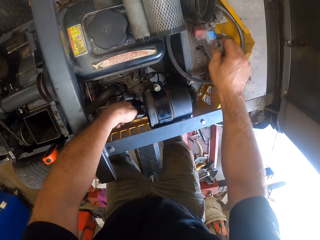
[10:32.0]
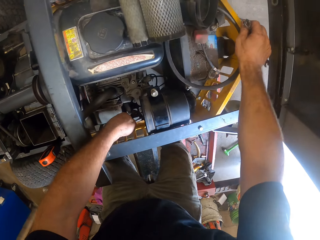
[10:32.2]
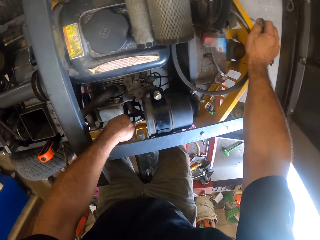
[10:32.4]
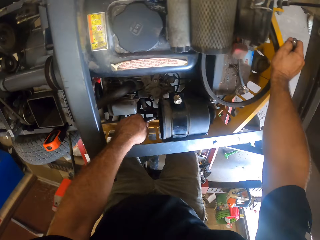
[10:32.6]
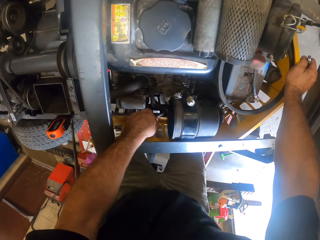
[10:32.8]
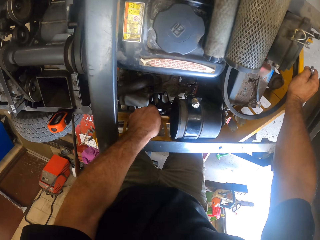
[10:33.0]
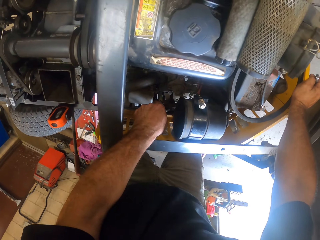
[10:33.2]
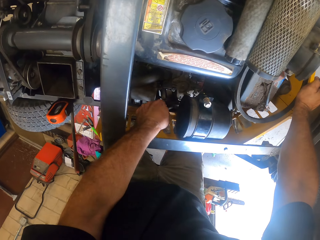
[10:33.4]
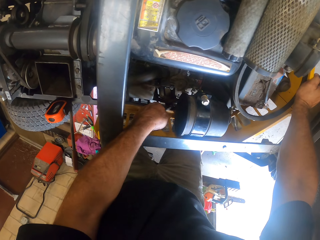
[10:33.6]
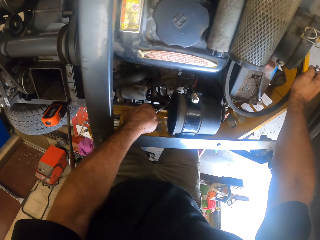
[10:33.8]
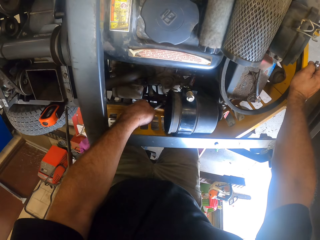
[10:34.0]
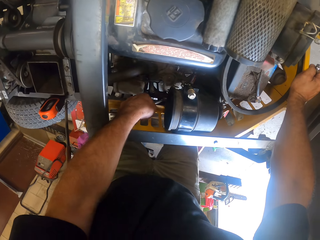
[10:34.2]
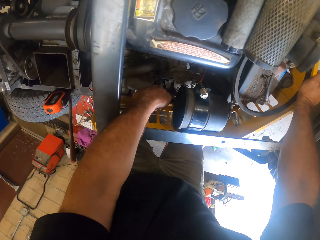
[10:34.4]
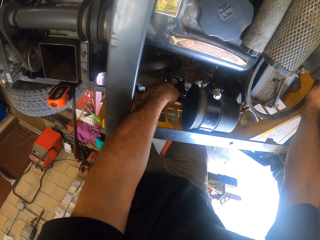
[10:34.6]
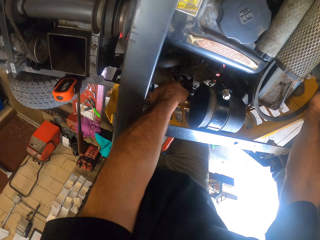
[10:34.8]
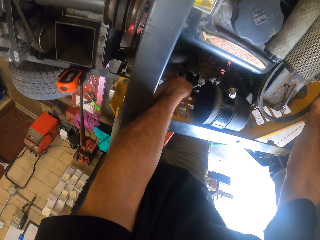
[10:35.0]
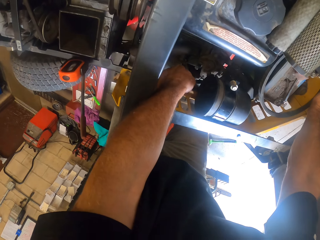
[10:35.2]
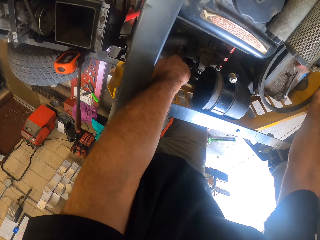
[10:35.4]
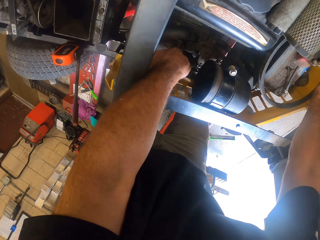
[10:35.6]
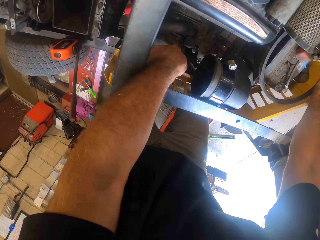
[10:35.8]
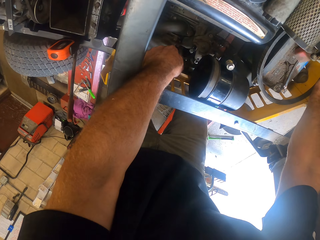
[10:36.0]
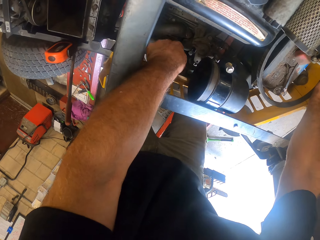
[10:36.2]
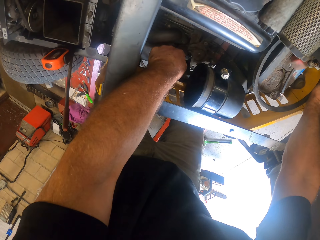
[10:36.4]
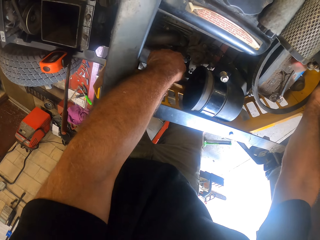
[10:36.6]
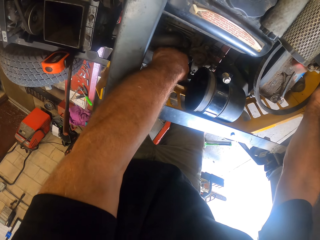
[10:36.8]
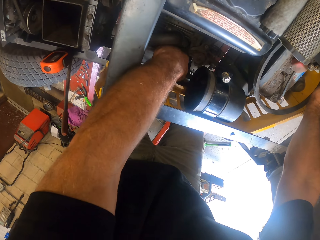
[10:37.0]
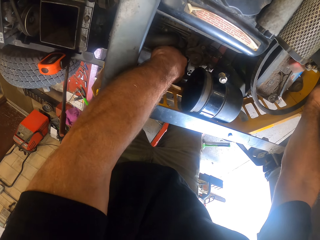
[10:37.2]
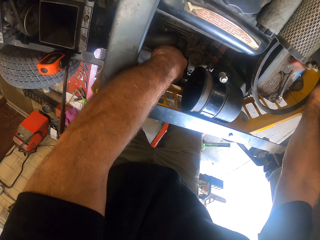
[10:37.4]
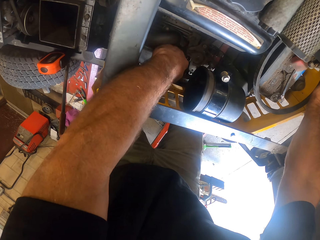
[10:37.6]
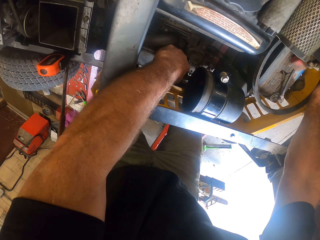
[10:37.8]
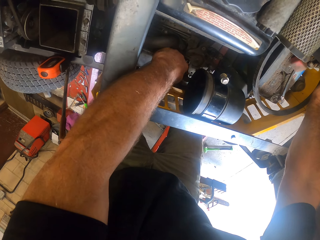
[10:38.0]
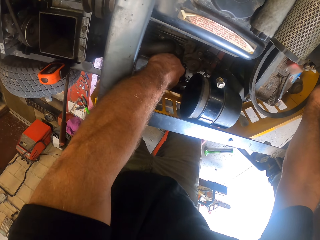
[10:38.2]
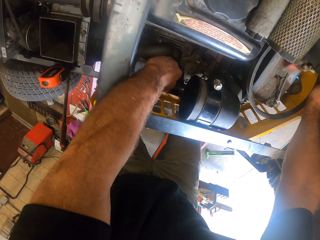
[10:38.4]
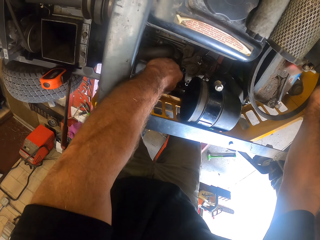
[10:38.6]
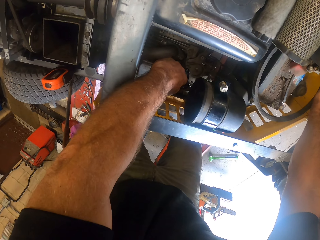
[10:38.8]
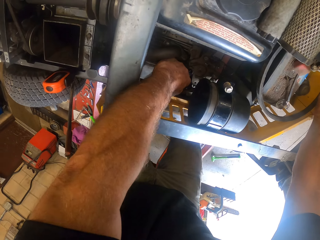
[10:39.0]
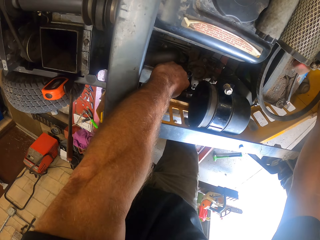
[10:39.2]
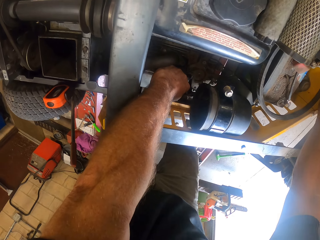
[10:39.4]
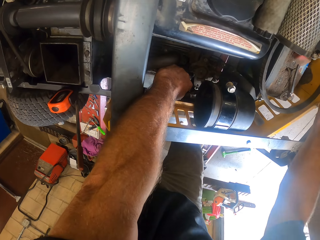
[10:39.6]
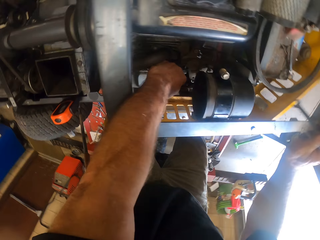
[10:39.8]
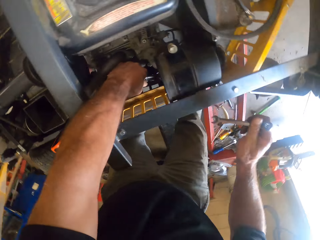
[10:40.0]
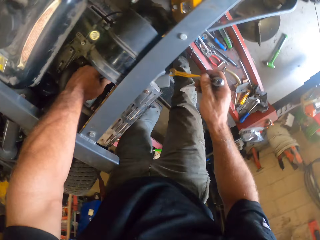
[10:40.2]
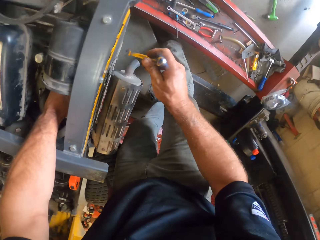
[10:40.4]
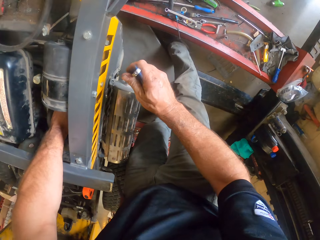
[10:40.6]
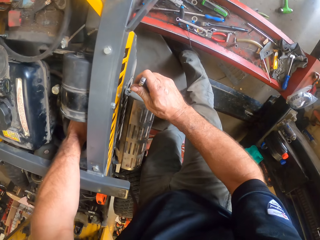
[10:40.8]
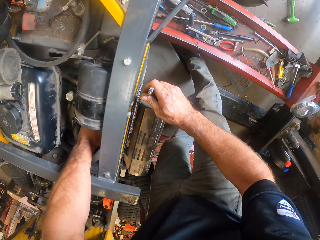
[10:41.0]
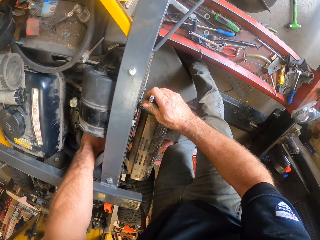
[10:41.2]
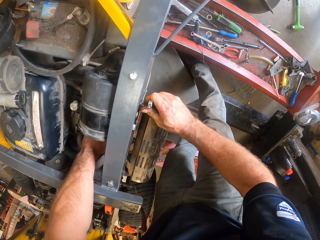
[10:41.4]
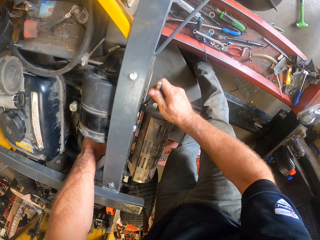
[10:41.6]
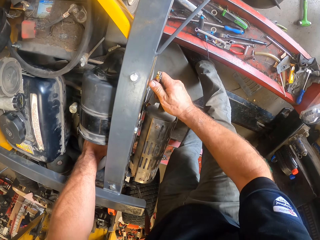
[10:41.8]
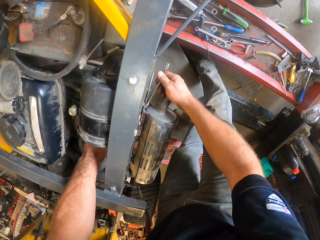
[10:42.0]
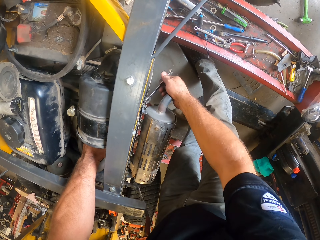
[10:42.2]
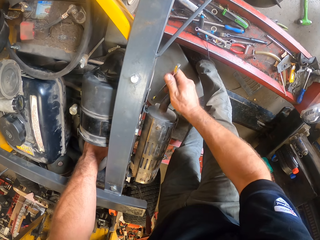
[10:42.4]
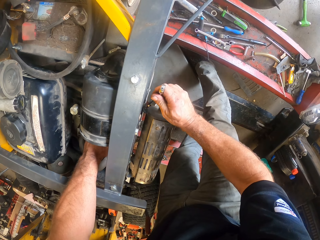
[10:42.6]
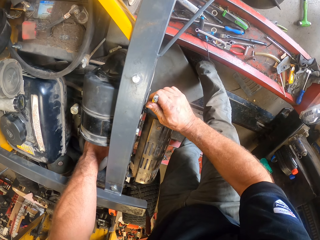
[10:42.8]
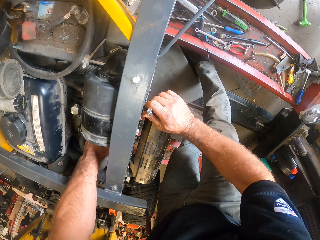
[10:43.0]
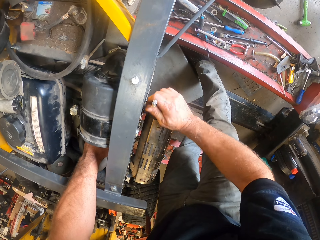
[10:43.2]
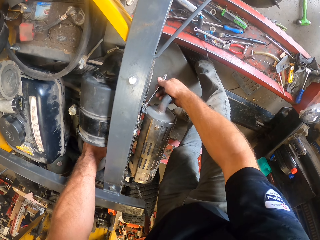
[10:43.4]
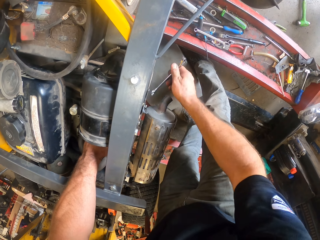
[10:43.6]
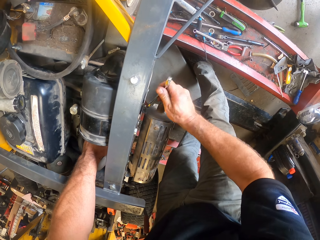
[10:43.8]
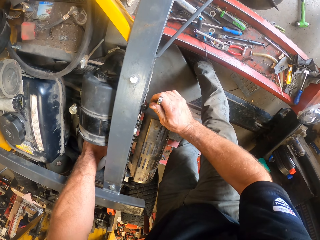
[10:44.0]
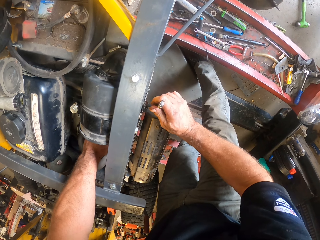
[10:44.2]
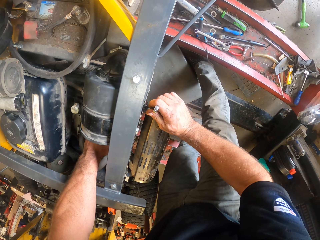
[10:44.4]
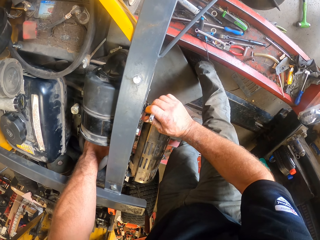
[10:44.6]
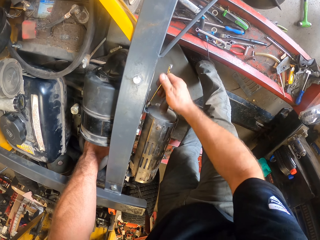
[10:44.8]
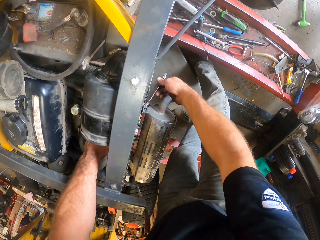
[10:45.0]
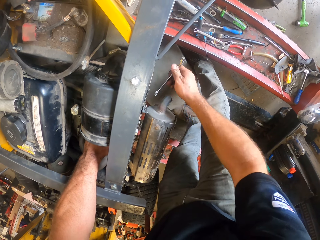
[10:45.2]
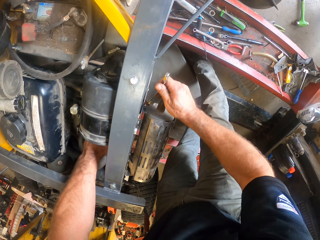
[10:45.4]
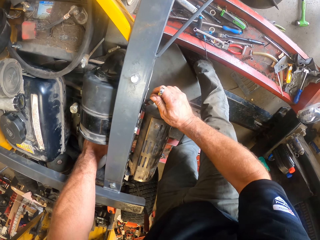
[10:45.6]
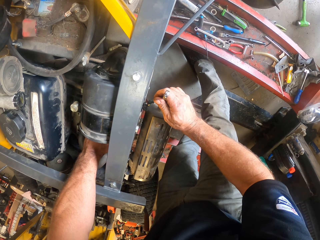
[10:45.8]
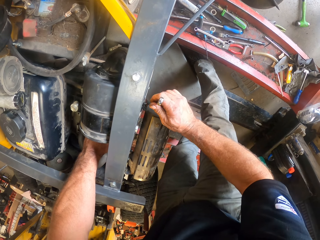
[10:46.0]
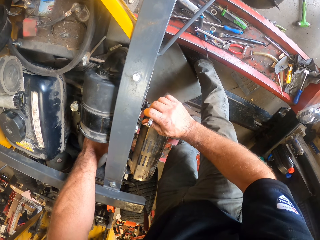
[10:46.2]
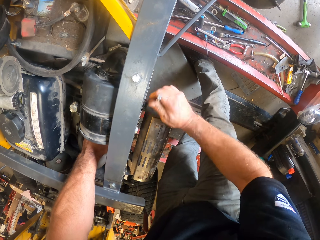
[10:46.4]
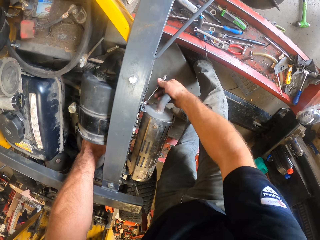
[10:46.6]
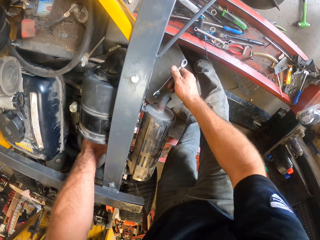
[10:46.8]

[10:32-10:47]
The camera wearer tightens the nut of the lawn mower with the spanner in his right hand.

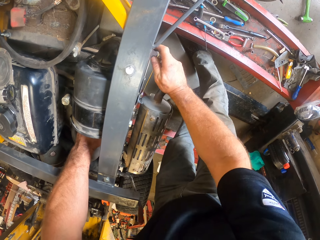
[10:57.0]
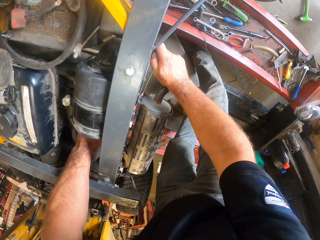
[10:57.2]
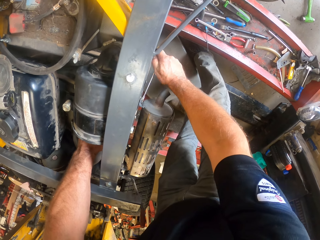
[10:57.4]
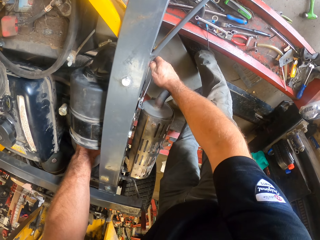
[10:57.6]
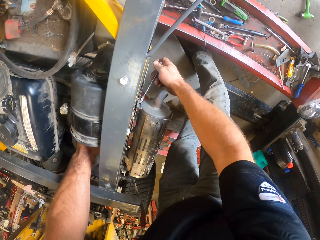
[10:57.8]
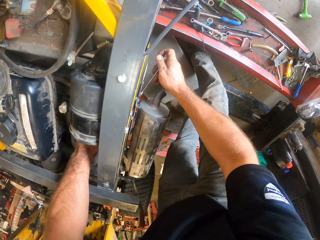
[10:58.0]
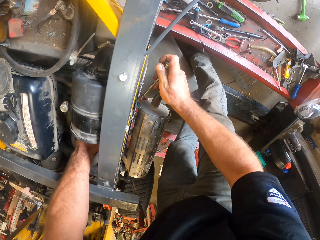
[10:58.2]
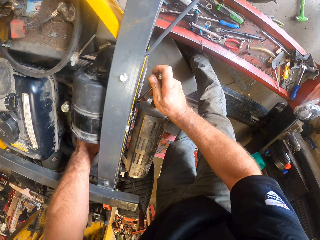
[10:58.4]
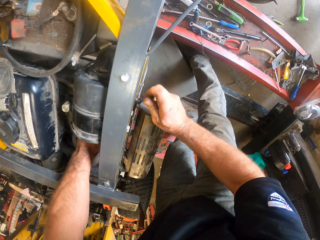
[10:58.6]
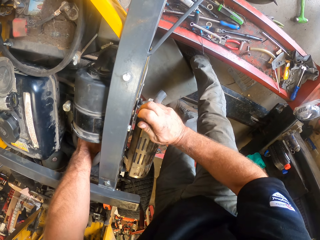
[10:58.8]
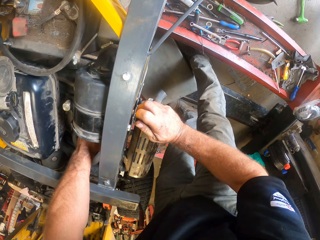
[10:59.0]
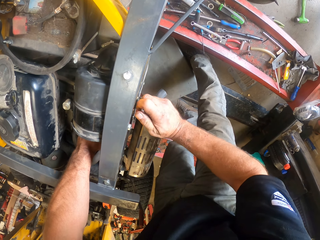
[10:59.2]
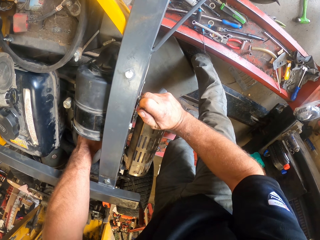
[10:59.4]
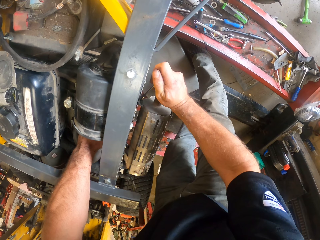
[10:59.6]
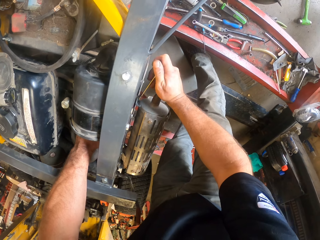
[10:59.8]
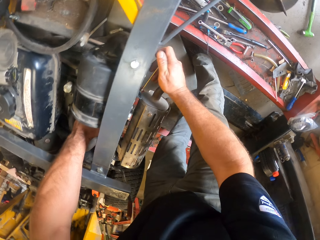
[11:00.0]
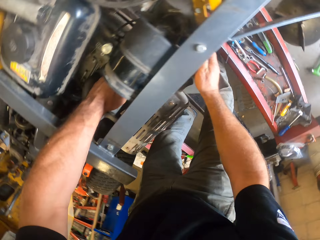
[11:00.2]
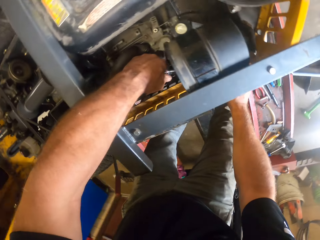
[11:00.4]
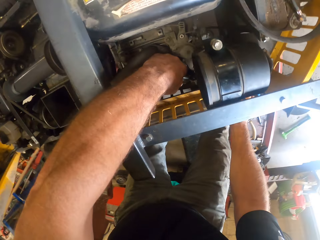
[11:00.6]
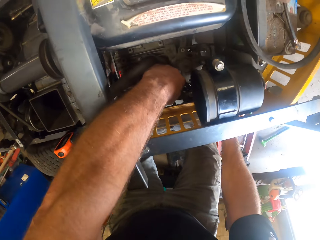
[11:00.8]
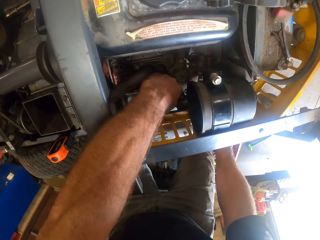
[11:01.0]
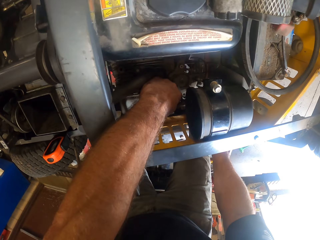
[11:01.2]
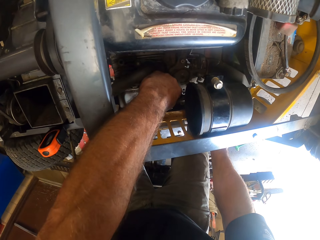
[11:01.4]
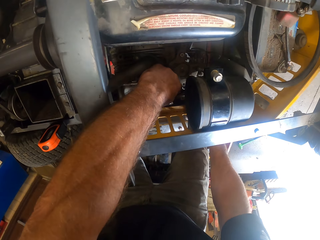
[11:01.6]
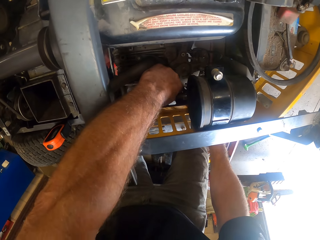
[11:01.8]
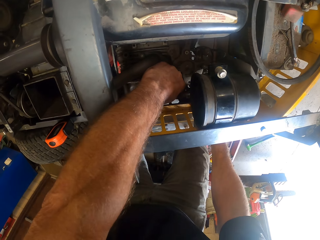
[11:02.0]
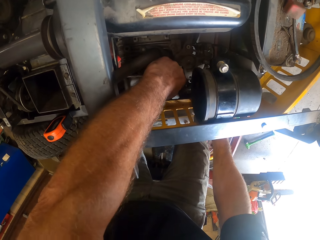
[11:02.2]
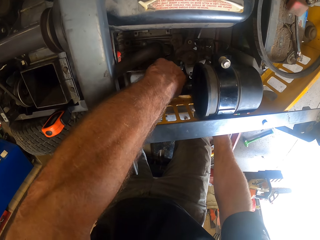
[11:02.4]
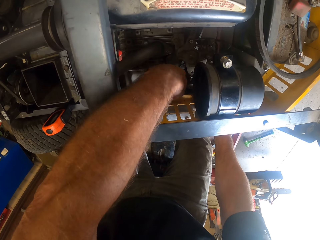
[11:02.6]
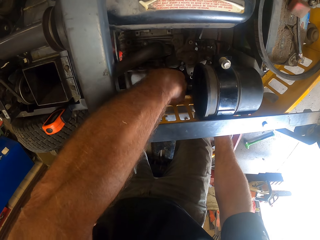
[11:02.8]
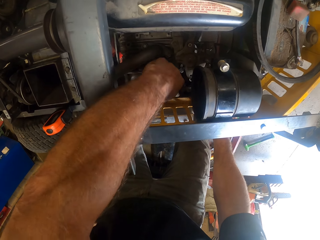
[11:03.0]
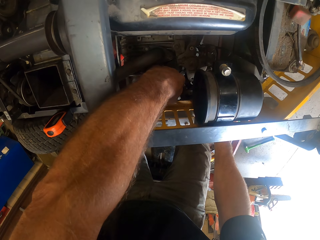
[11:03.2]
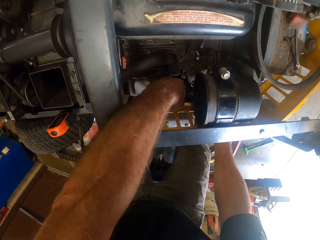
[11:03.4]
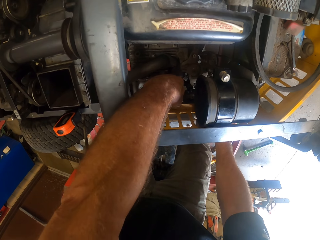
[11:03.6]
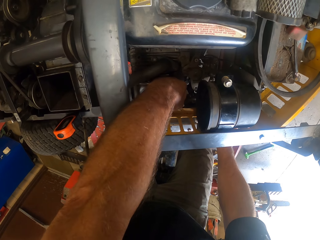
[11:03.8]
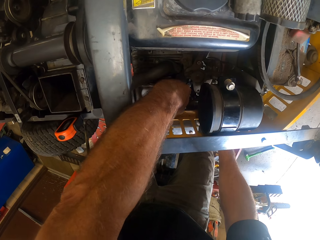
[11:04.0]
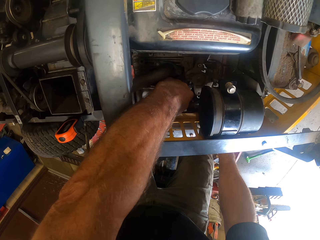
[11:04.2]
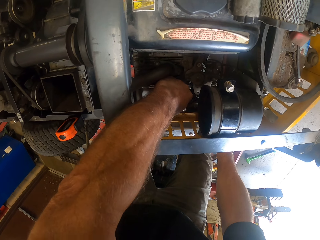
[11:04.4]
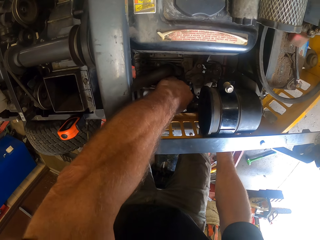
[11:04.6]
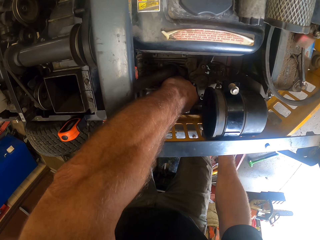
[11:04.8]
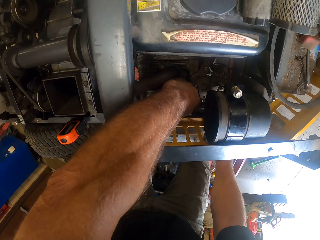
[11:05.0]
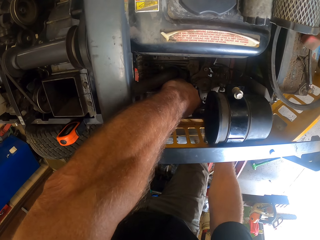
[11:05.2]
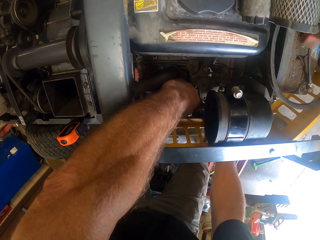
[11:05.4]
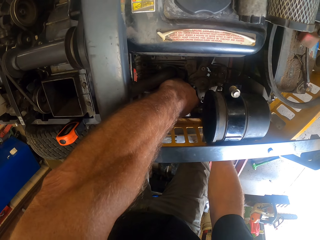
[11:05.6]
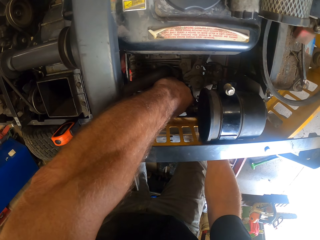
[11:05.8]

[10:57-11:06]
The camera wearer holds the lawn mower.
